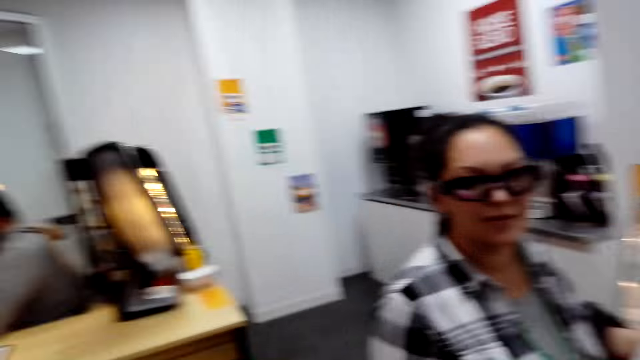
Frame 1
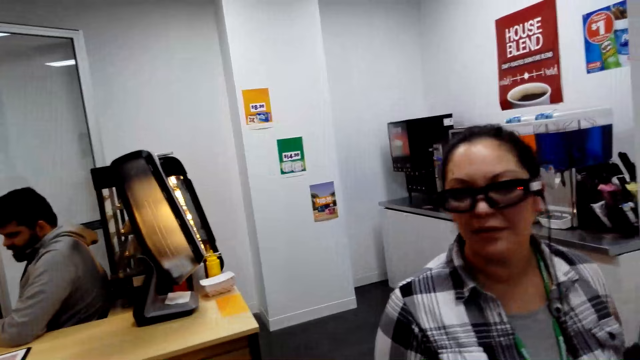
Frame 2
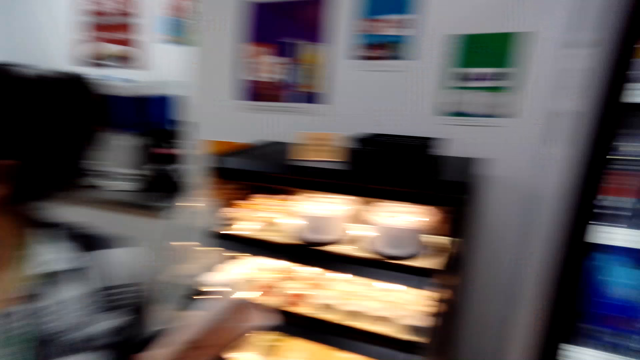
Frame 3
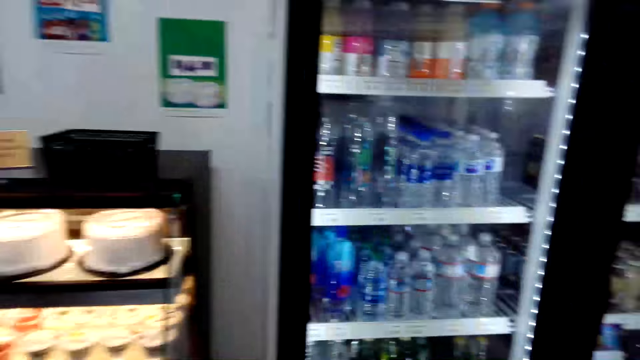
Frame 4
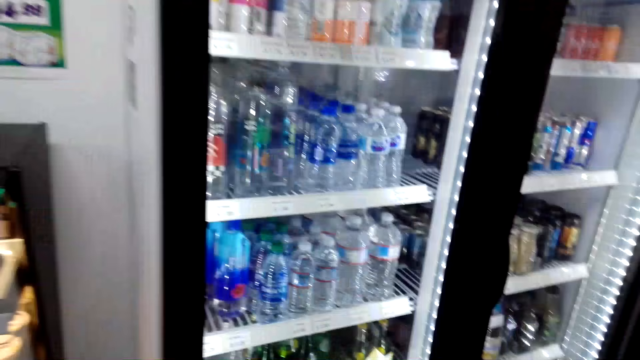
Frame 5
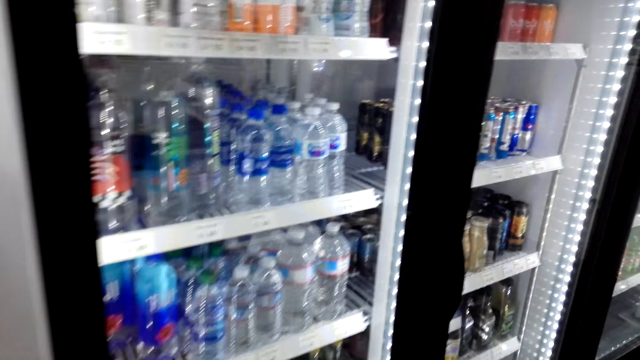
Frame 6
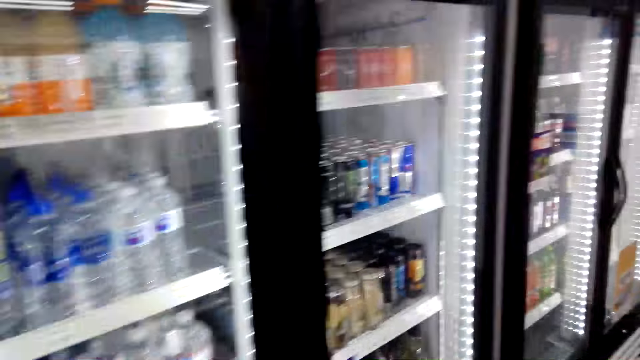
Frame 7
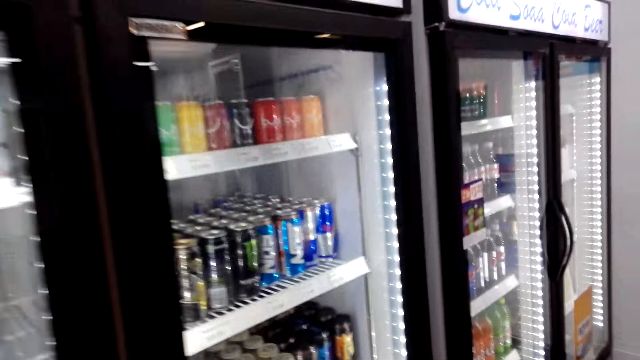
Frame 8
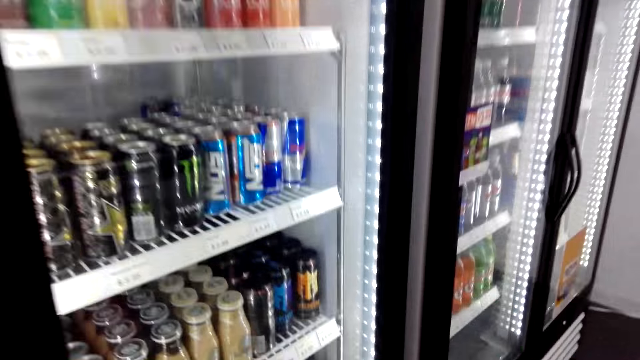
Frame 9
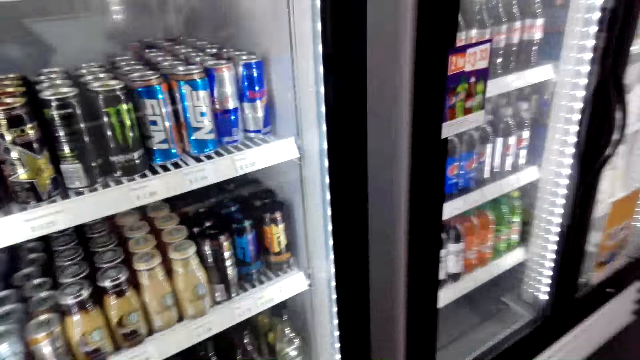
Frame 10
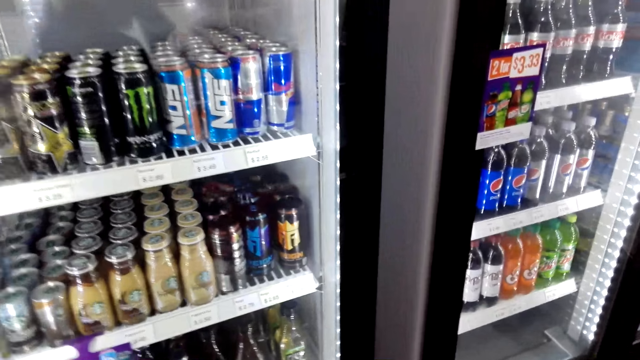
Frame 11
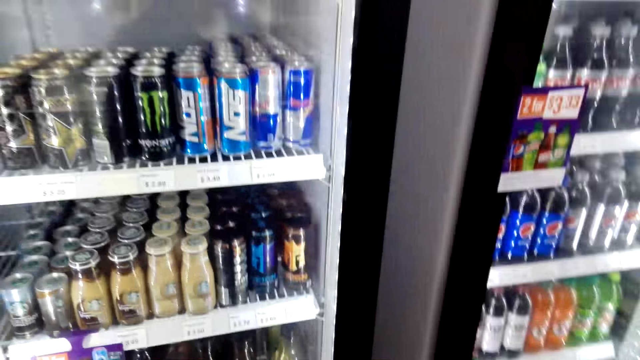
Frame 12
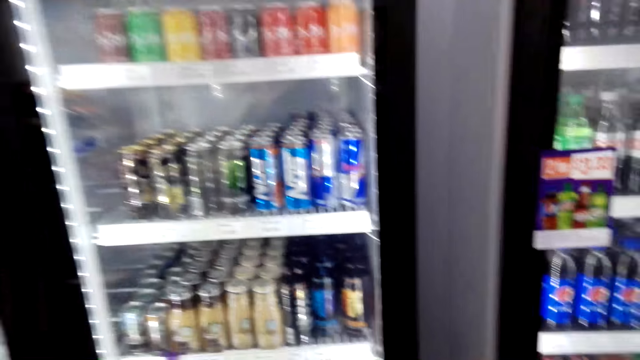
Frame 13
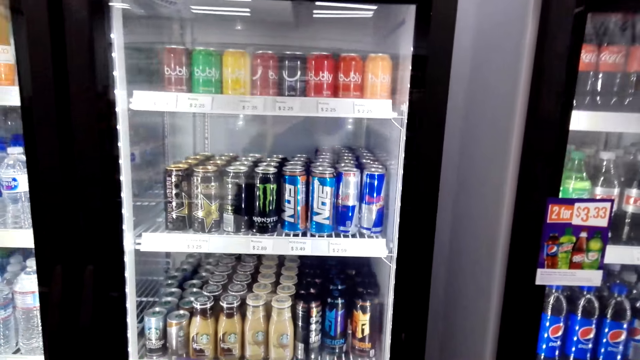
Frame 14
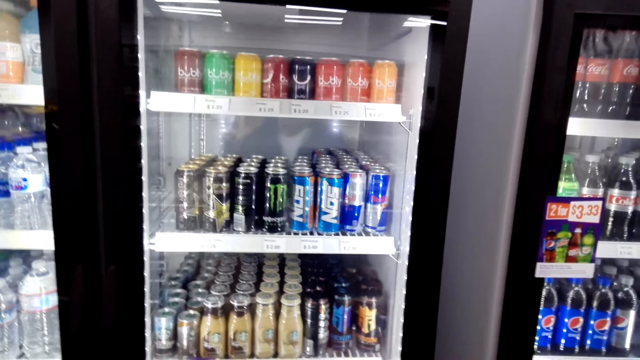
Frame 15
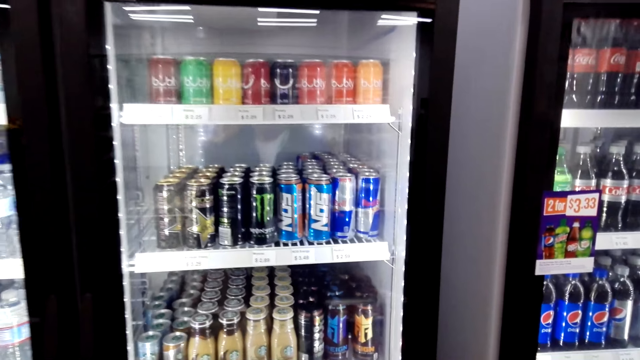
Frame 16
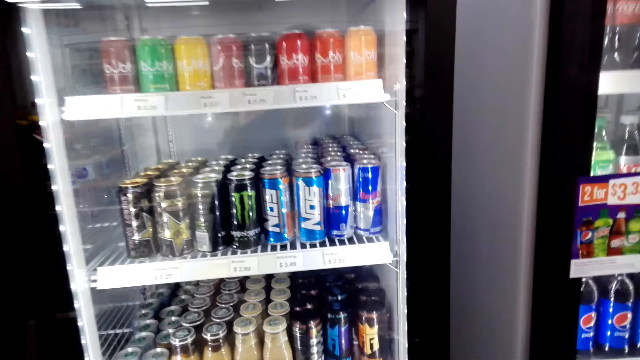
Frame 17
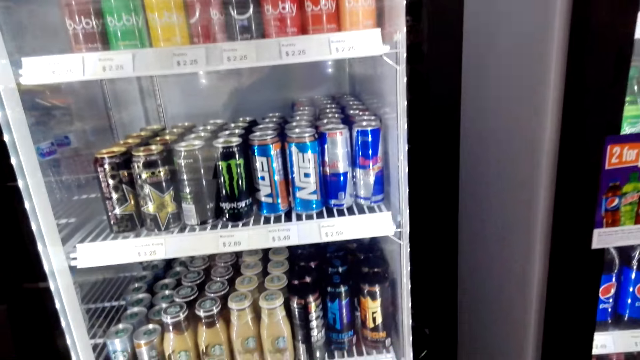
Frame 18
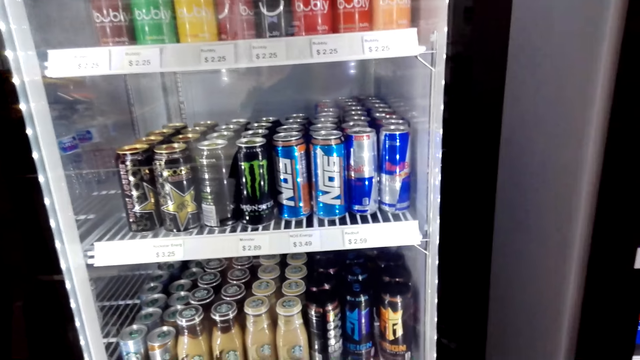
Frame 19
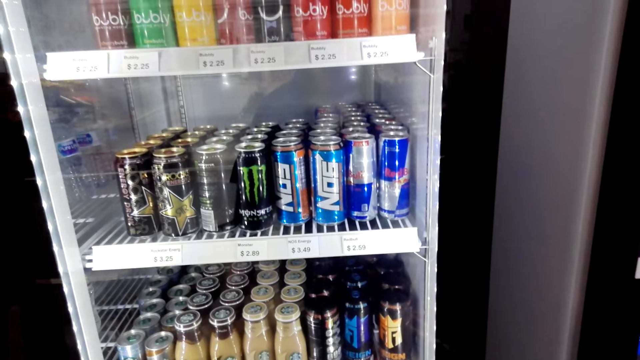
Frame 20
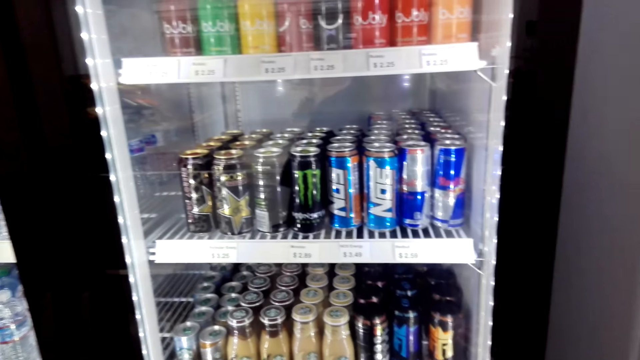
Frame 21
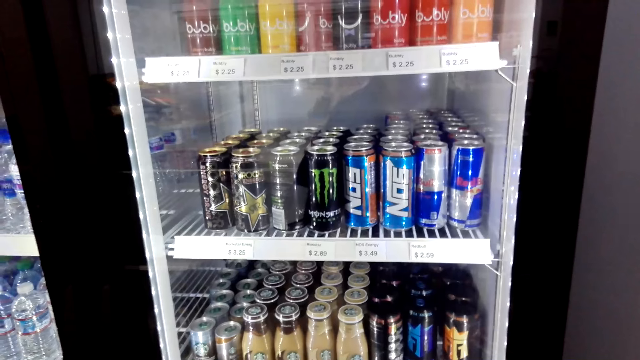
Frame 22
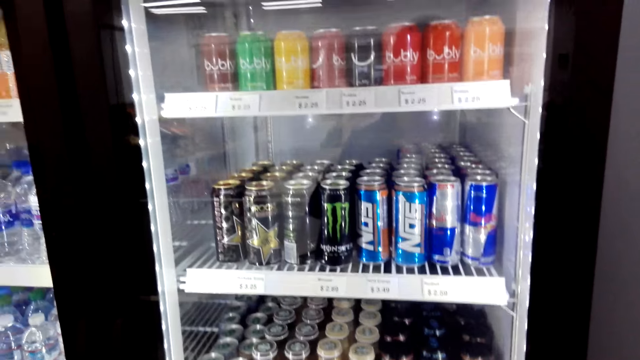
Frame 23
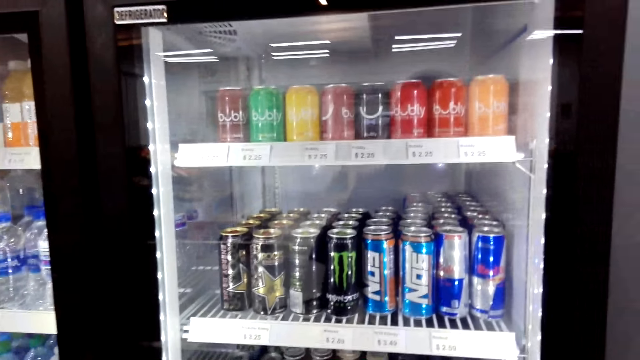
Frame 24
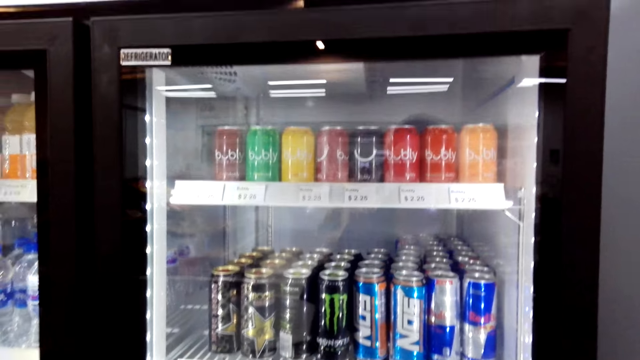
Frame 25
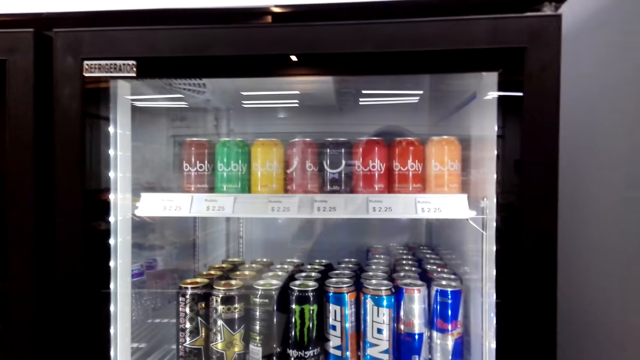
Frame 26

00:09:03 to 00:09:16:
The camera wearer walks. A man talks. The camera wearer looks in the fridge.

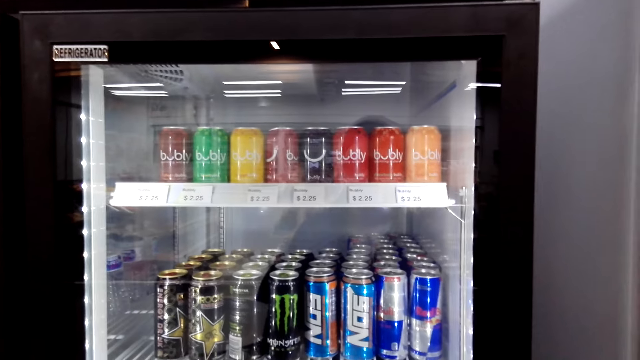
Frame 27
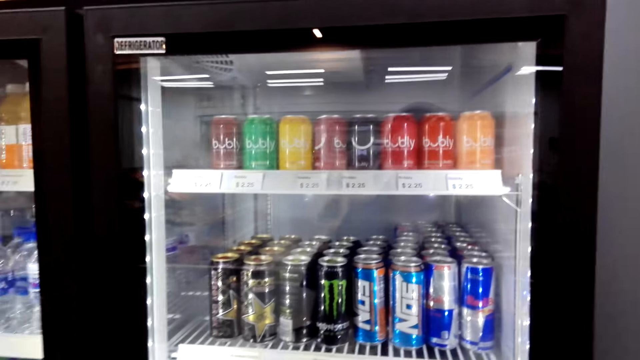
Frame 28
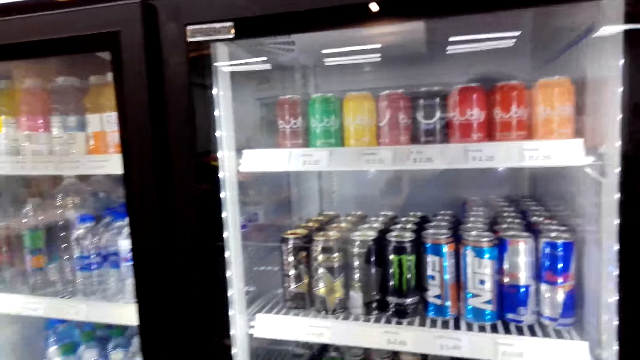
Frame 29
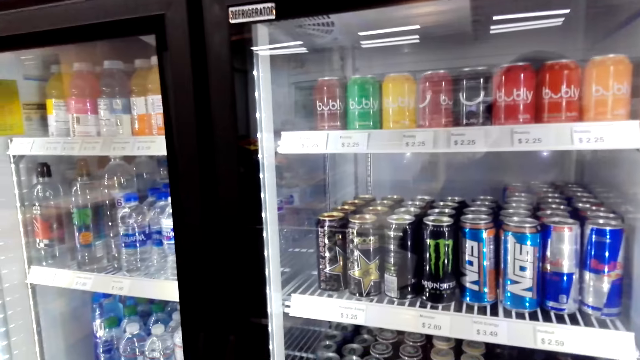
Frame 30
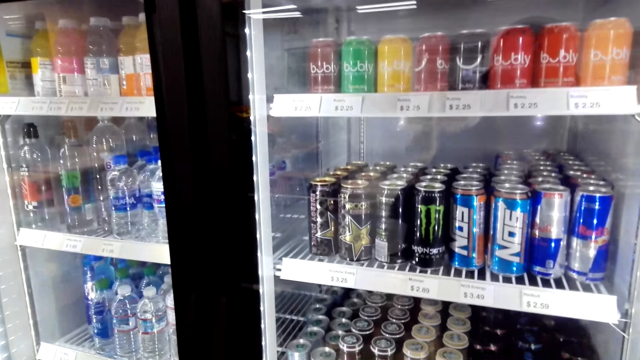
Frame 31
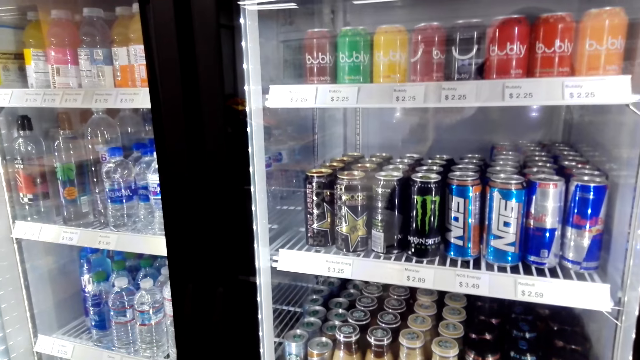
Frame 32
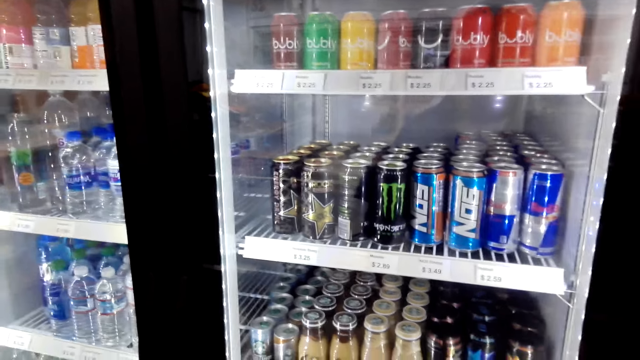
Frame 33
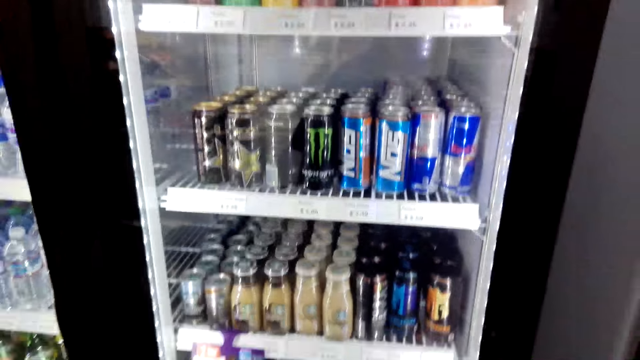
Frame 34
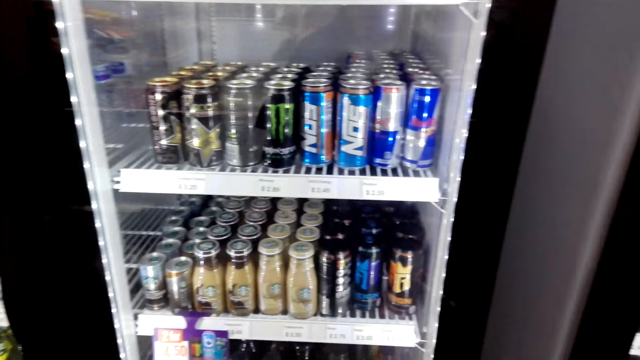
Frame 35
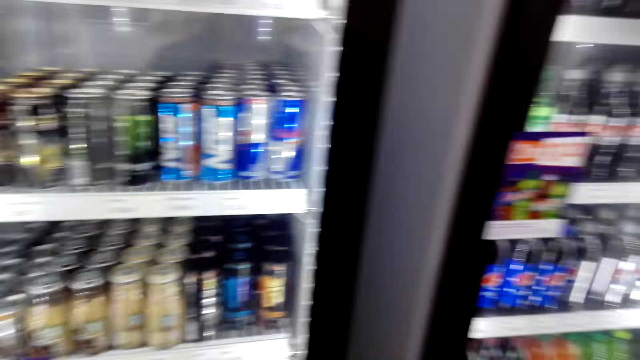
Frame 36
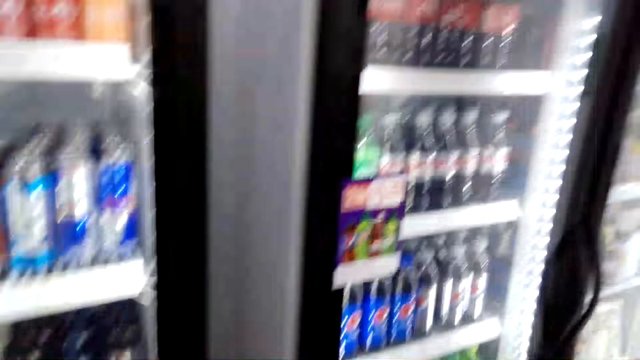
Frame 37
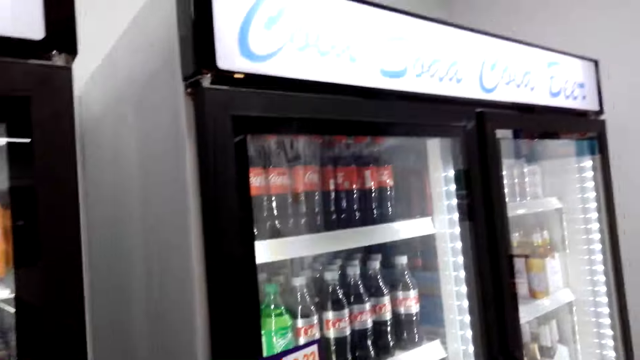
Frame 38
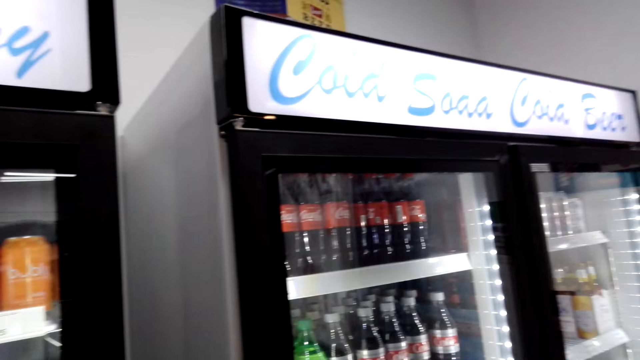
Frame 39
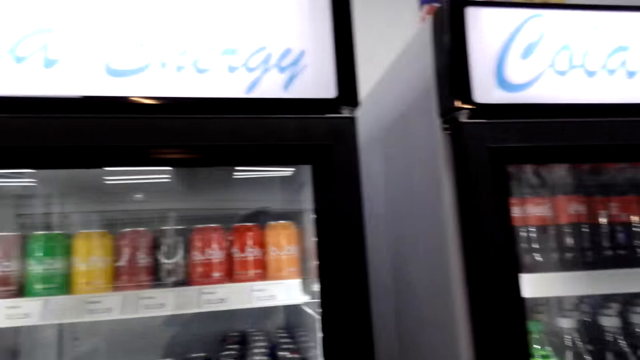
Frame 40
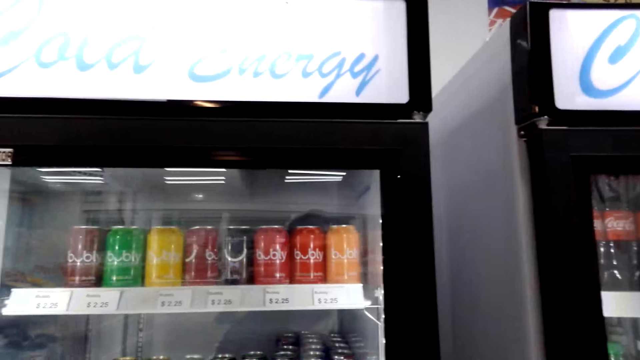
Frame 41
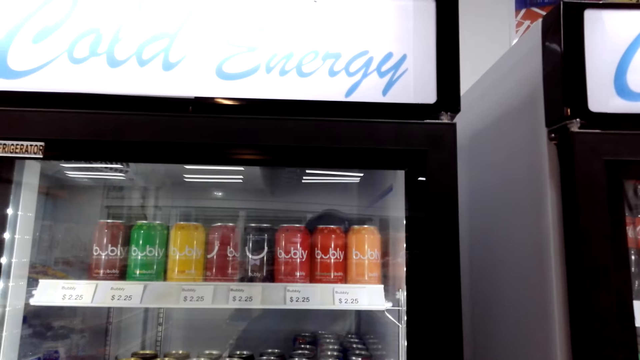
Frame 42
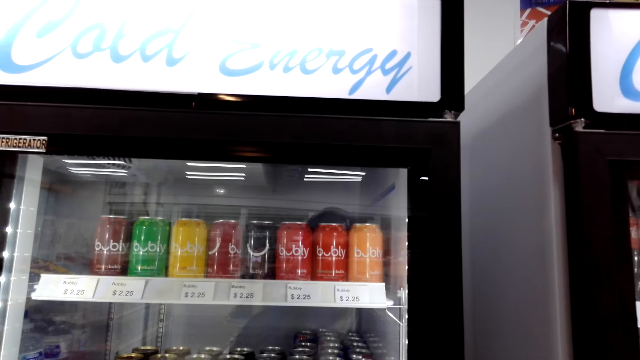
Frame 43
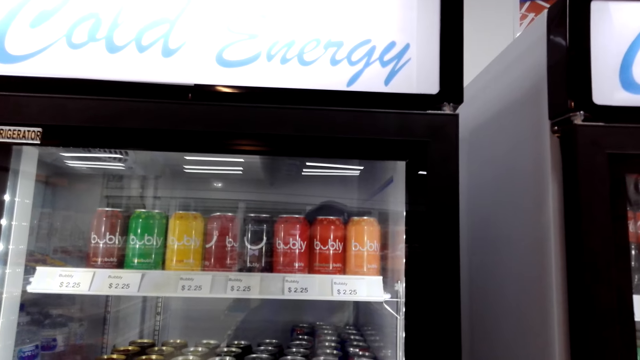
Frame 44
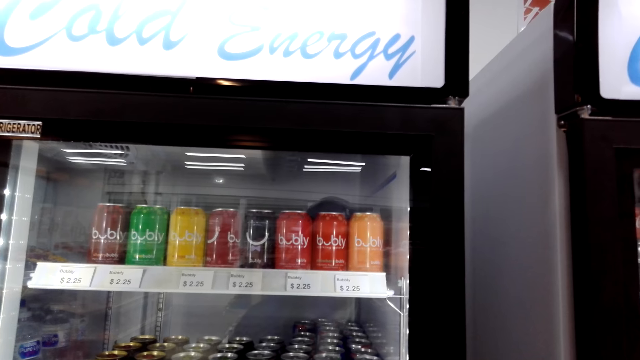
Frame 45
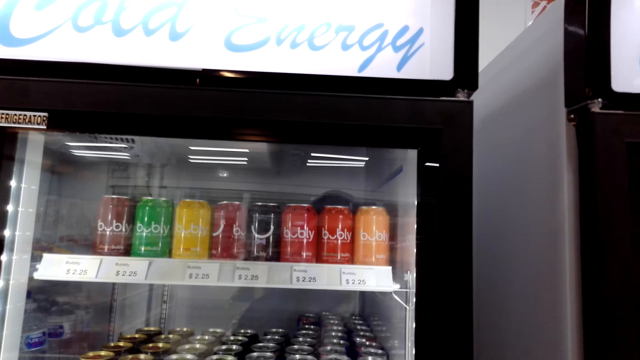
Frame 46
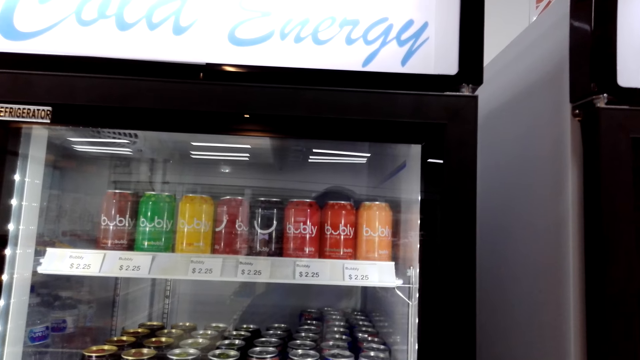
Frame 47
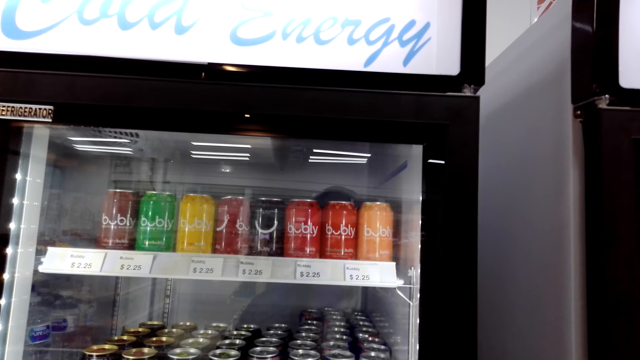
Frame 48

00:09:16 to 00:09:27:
The camera wearer talks with a woman.
